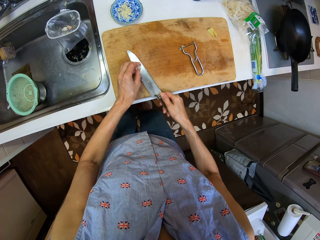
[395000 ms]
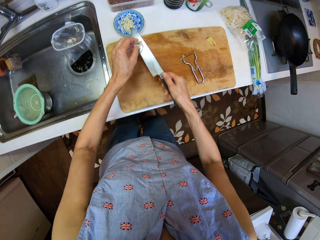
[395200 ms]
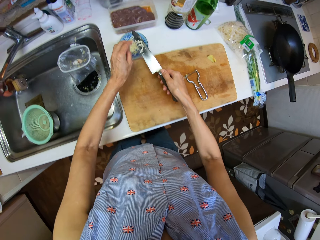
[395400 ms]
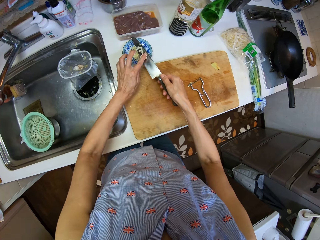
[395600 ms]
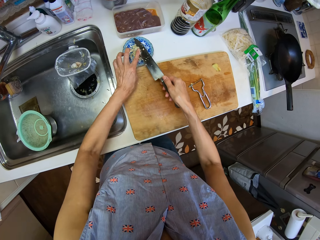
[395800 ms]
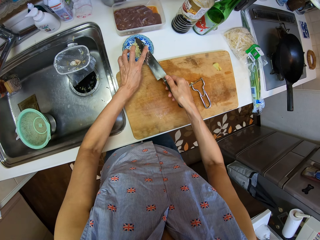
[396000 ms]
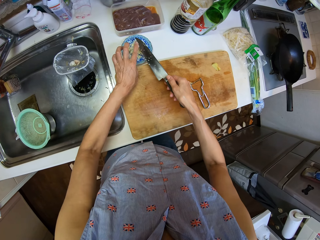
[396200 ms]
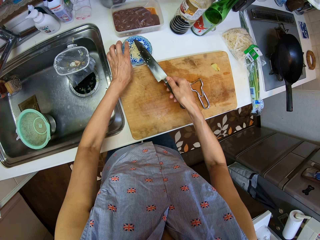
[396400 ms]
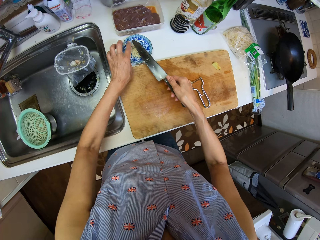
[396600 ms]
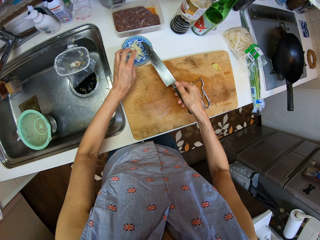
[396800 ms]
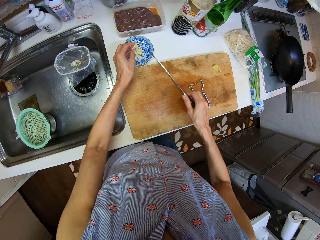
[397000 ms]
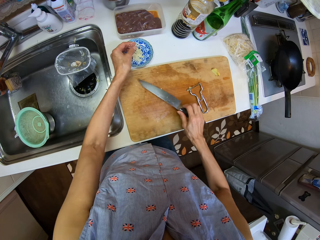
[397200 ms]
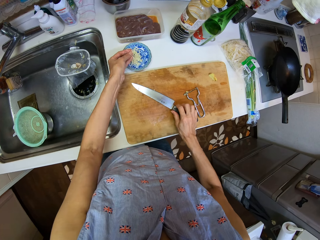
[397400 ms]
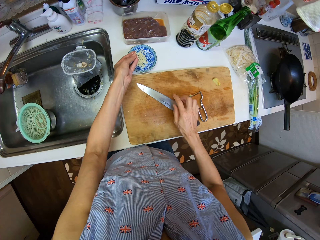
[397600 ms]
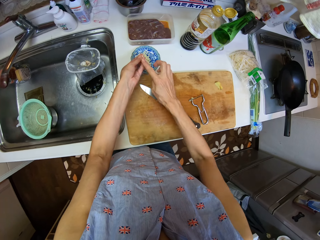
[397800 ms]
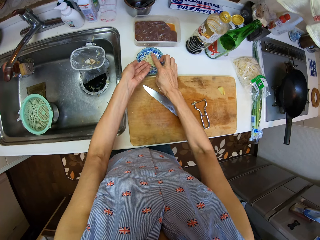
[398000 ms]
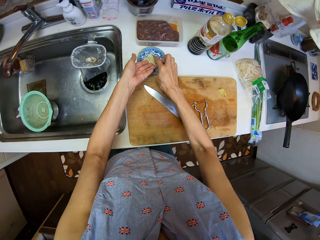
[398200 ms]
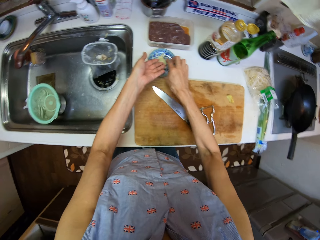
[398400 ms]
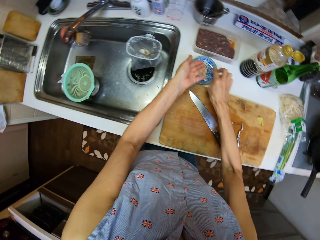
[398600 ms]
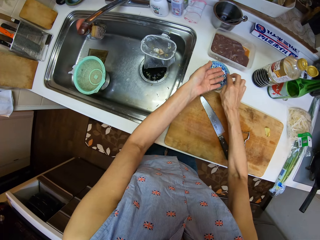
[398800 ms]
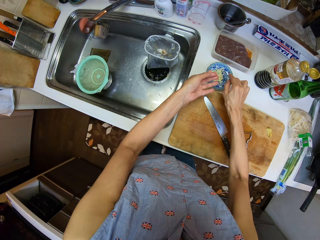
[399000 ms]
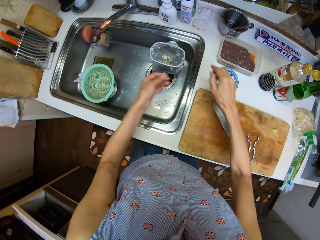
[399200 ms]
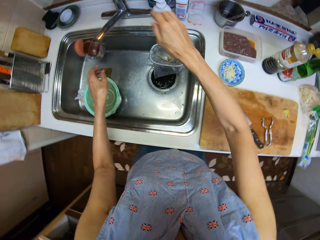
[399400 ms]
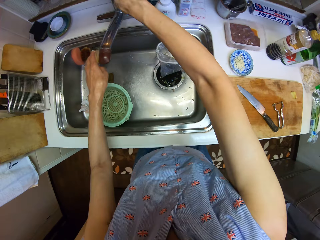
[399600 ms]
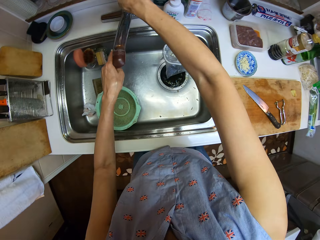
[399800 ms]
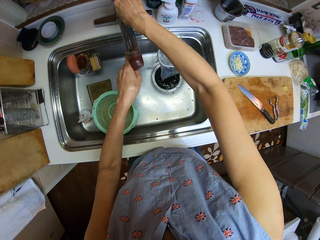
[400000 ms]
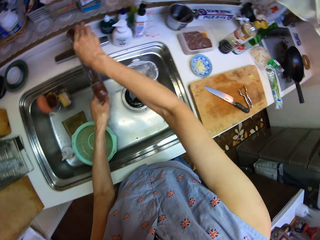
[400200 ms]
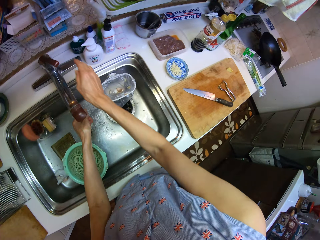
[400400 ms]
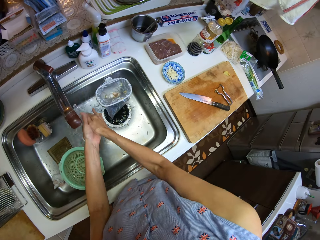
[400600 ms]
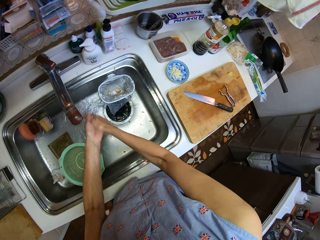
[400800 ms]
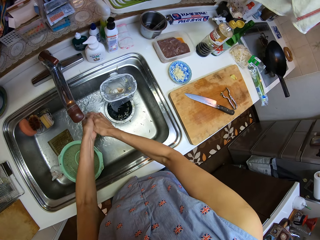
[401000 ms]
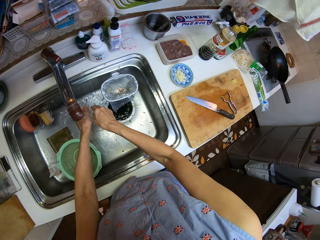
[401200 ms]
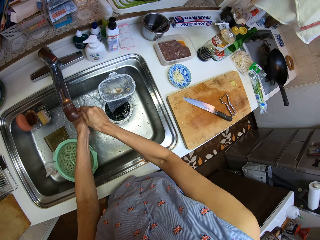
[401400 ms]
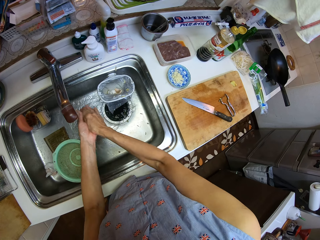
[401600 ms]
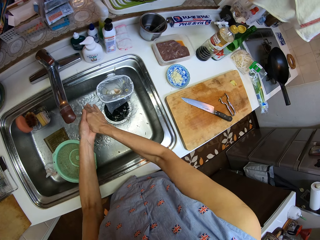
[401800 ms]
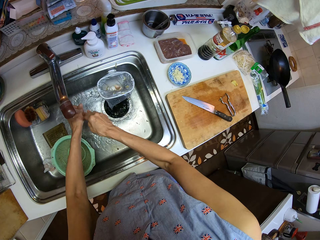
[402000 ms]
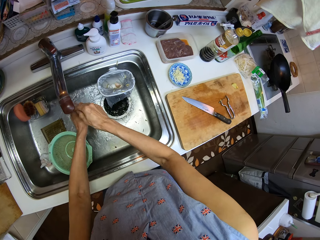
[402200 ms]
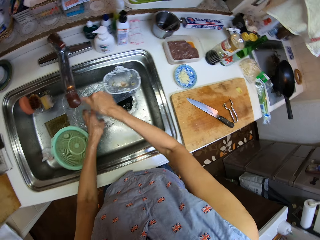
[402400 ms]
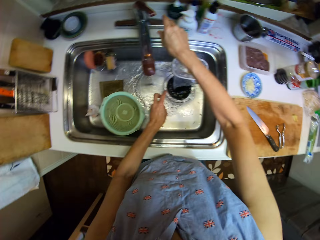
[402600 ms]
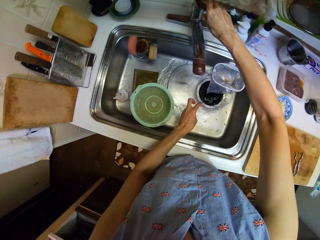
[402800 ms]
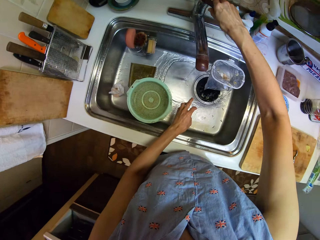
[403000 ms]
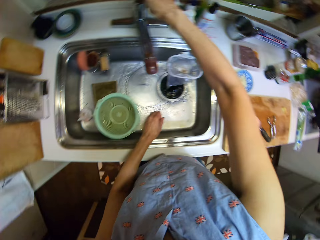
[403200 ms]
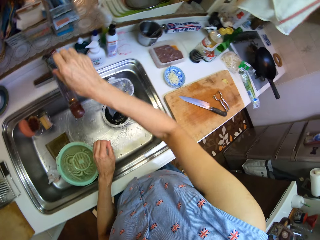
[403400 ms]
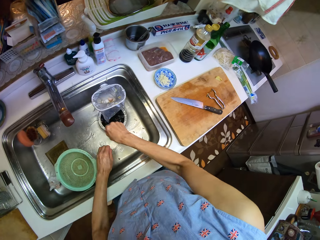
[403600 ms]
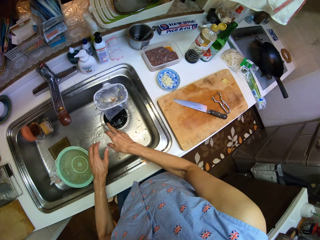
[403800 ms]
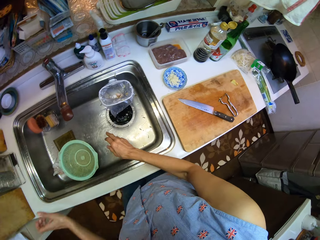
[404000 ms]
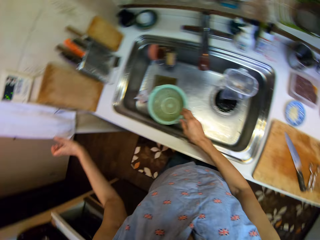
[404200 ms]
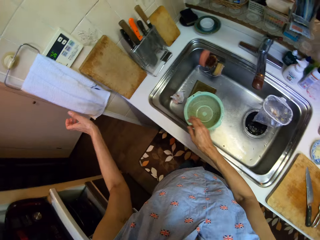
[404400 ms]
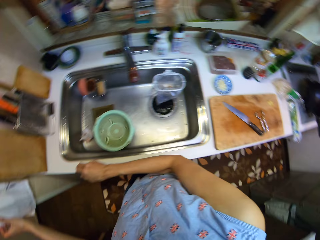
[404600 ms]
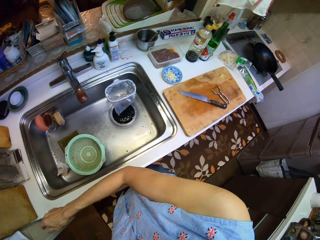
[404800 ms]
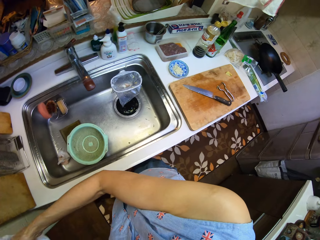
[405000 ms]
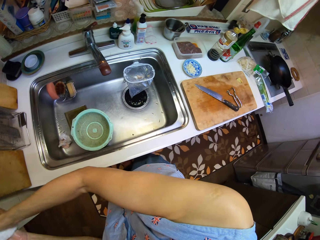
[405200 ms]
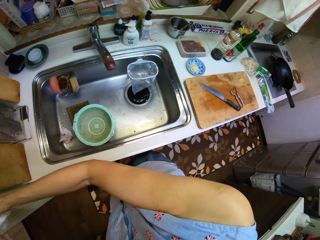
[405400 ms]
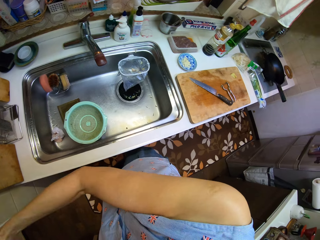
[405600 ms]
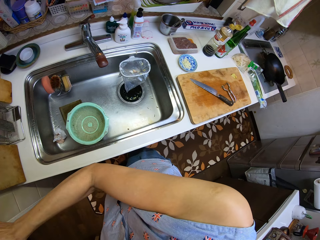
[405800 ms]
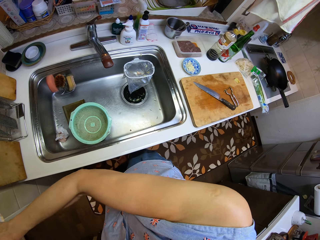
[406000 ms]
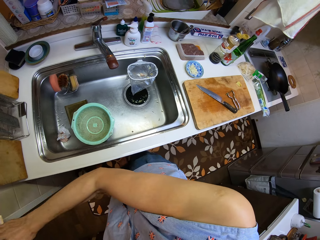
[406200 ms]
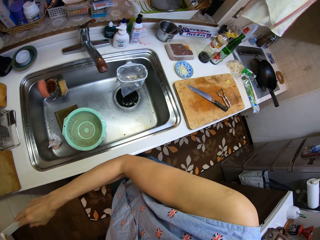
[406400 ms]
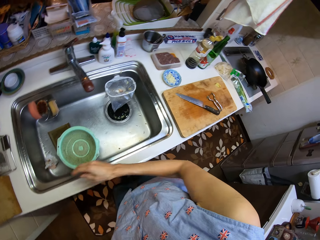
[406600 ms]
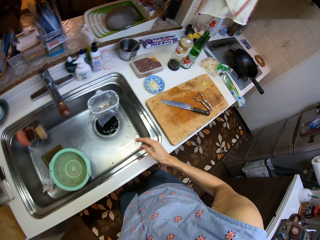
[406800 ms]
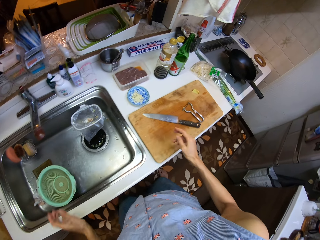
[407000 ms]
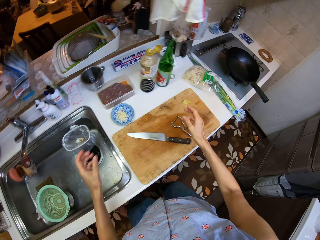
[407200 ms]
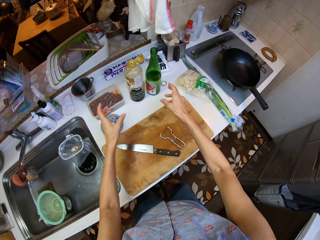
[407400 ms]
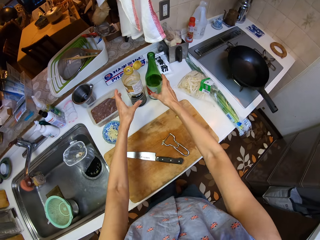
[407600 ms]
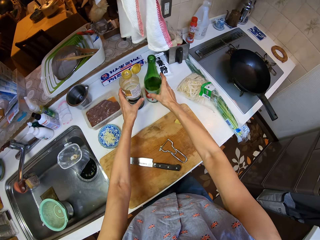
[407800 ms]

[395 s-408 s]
The camera wearer carries the cut ginger with the knife from the board. He puts the garlic in the bowl. He carries the cut ginger with the knife from the board again. He puts the knife on the chopping board. He removes the garlic on his hands into the saucer. He turns on the tap. He rinses his hands. He turns off the tap. He cleans his hands with a towel.

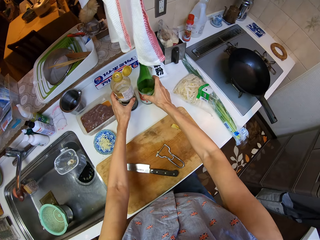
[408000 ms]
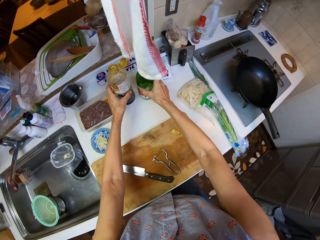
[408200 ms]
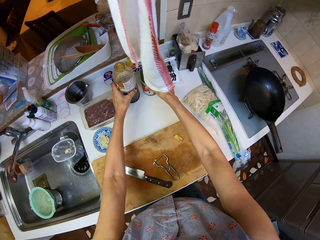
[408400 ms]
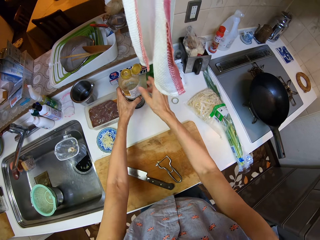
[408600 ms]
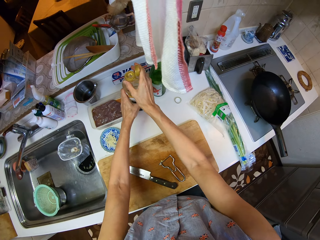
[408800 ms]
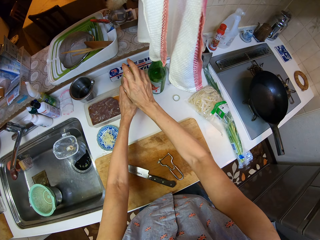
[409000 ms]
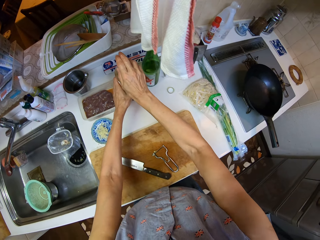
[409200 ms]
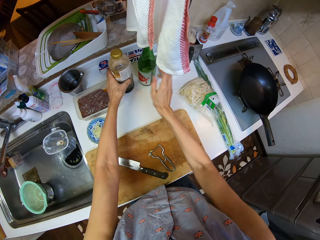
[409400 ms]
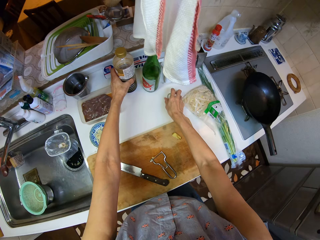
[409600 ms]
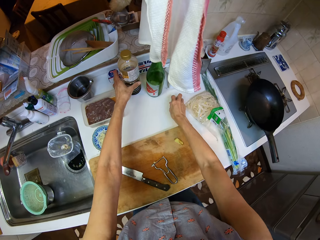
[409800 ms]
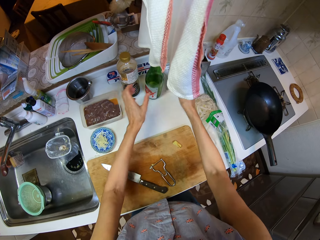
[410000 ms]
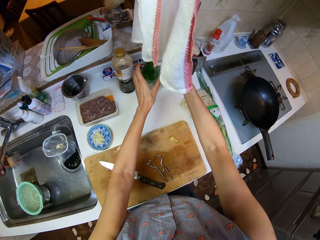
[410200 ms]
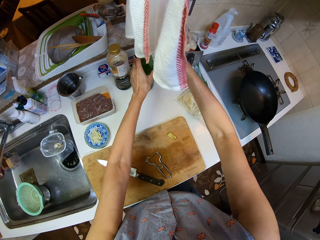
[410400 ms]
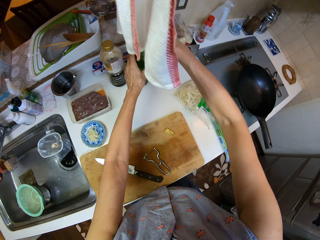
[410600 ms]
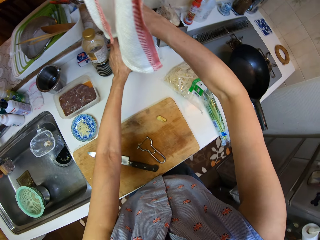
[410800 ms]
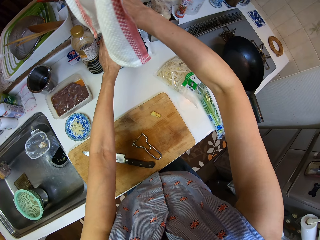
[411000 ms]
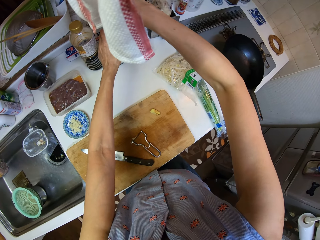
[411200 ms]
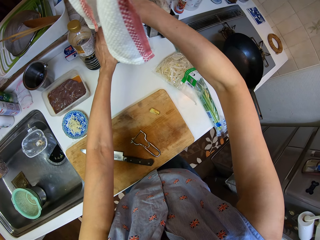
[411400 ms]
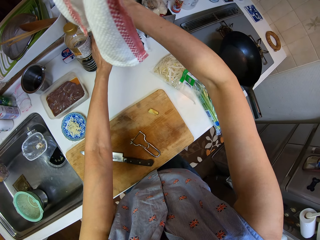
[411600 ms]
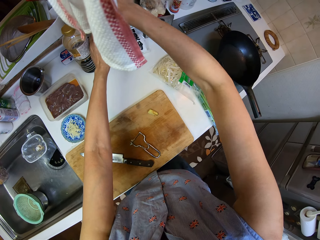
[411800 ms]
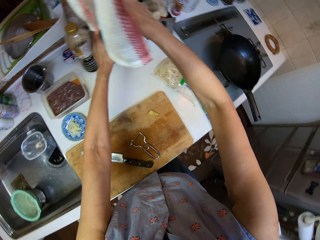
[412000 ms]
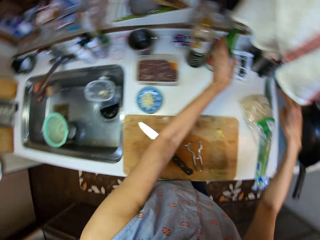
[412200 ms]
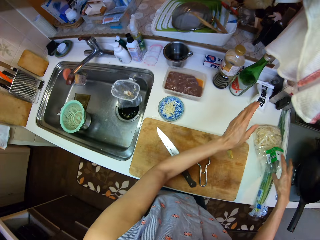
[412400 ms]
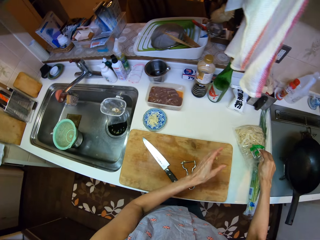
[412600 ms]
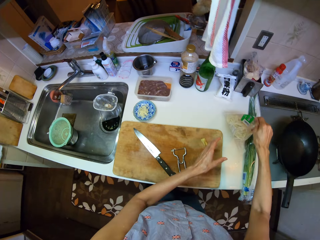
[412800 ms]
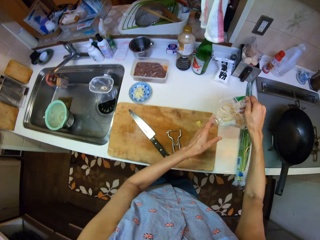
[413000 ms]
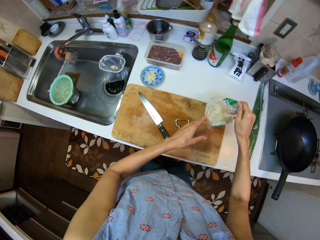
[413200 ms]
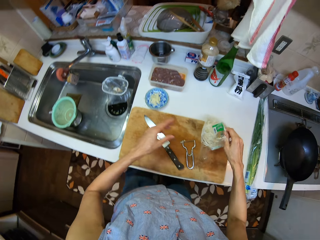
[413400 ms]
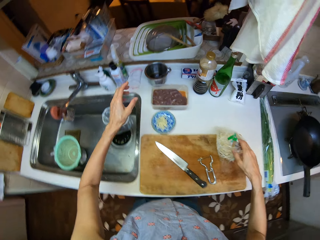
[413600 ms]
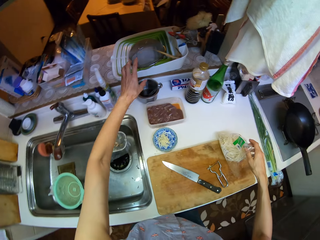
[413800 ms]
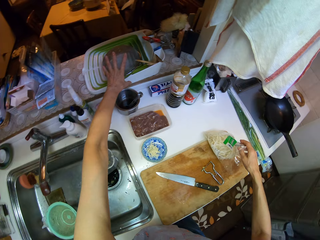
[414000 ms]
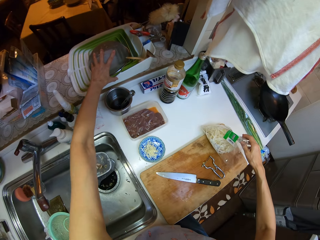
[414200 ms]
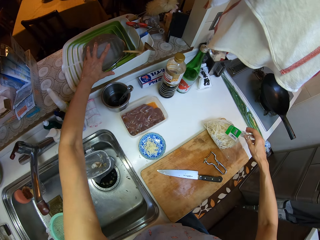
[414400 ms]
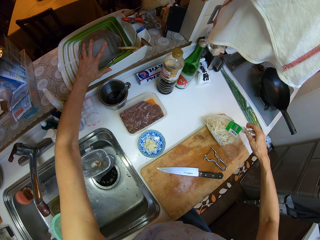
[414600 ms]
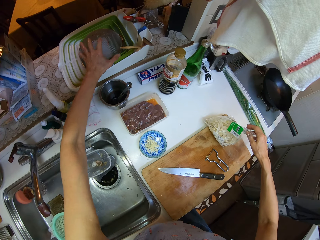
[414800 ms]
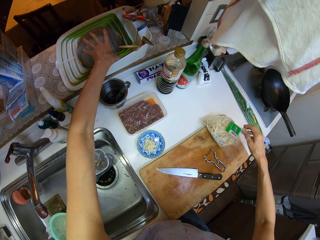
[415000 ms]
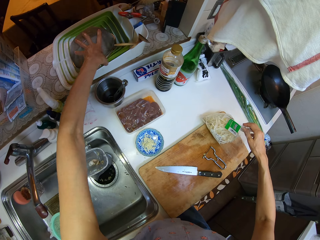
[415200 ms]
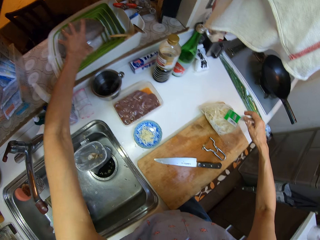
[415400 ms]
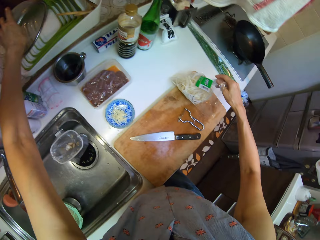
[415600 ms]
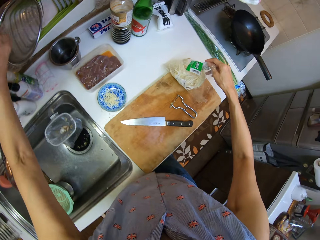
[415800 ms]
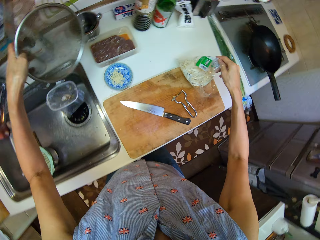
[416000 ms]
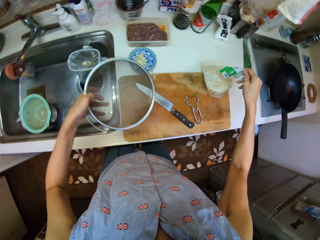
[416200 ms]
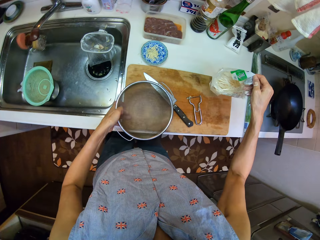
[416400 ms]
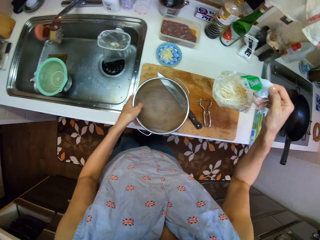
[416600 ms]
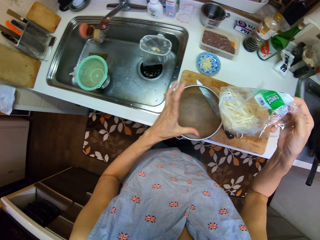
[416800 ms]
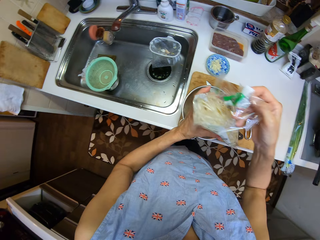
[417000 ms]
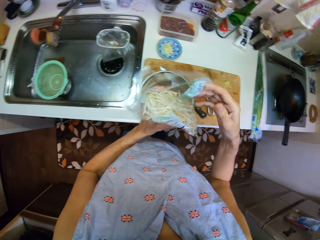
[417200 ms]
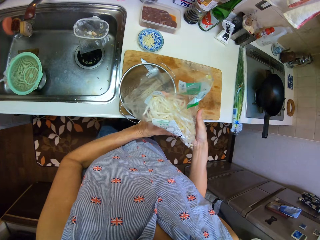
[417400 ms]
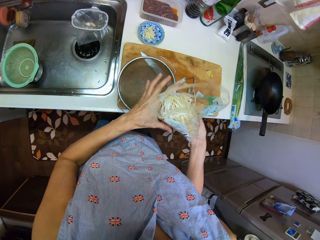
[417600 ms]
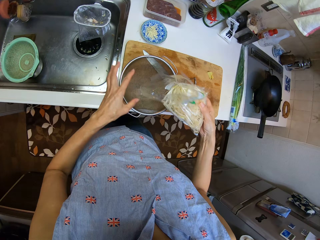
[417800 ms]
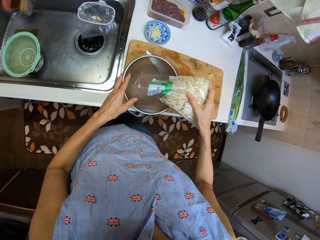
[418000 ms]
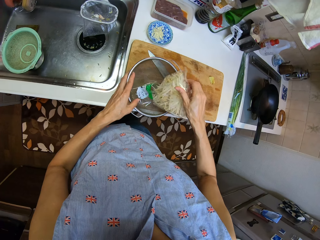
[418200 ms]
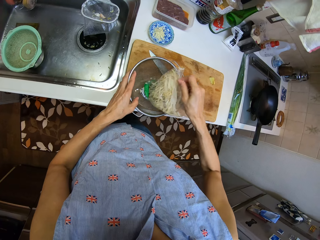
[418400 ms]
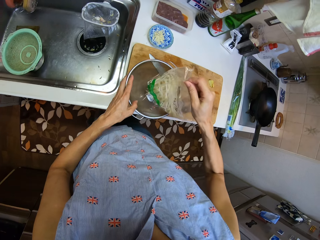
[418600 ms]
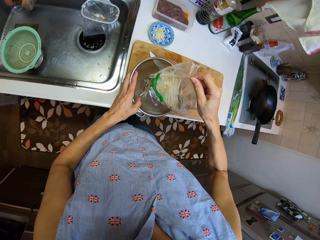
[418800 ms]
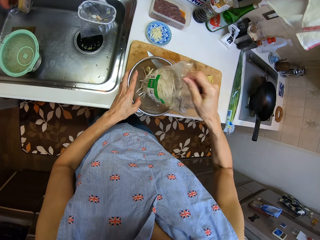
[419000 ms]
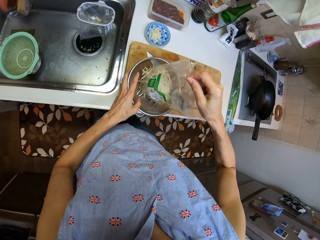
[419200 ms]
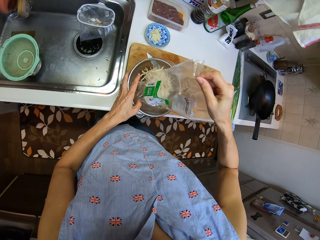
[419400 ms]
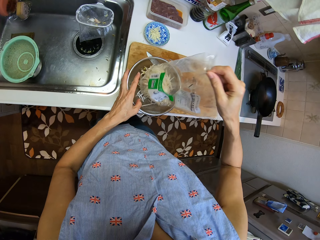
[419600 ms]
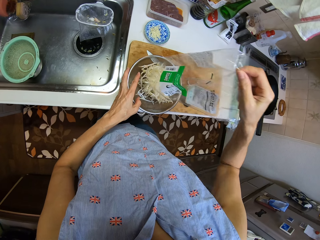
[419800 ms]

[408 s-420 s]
The camera wearer moves sauce bottles on the sink counter. They close the bottles. They pick up a bottle top from the sink counter. They close the bottle. They pick up a sachet or nylon from the sink counter and put the sachet on the chopping board. They take a sieve from the kitchen rack. They drop the sieve on the board. They pick up the sachet from the chopping board. They pour the pasta in the nylon in the sieve.
